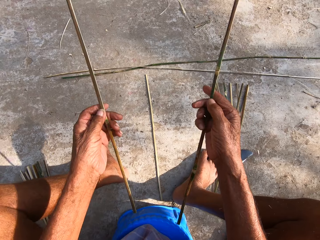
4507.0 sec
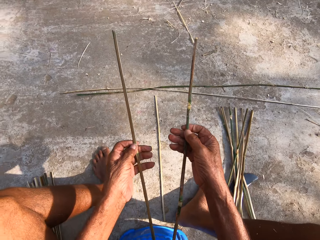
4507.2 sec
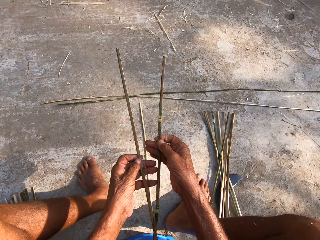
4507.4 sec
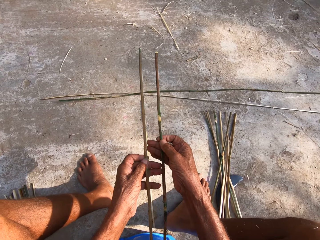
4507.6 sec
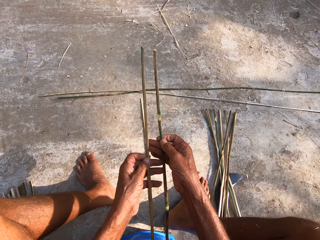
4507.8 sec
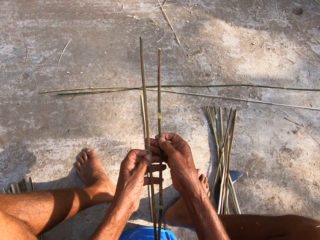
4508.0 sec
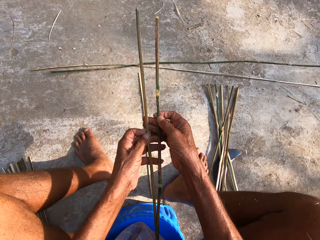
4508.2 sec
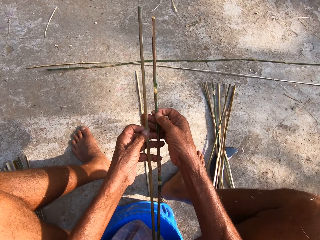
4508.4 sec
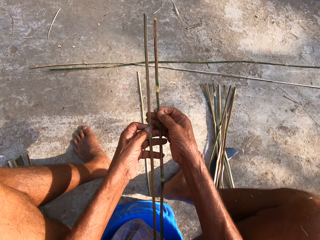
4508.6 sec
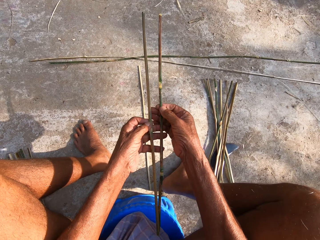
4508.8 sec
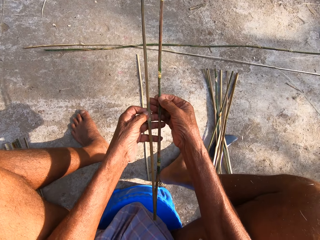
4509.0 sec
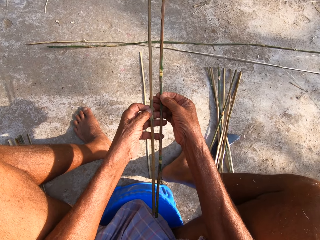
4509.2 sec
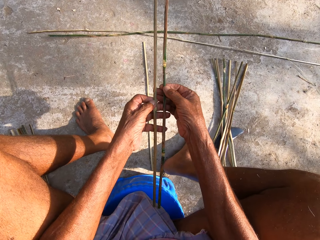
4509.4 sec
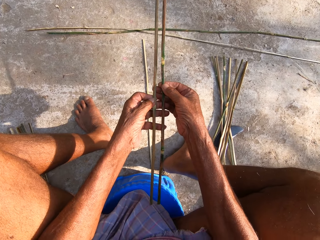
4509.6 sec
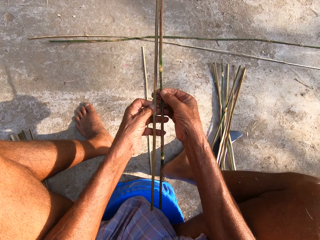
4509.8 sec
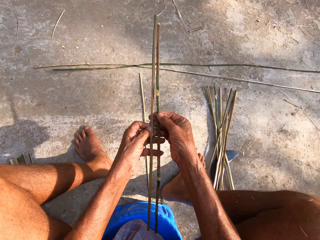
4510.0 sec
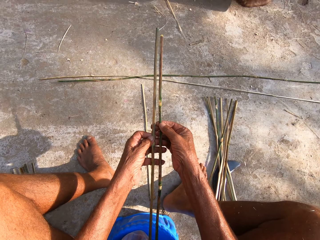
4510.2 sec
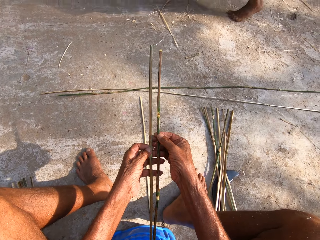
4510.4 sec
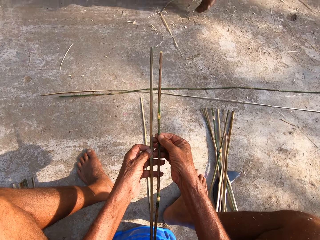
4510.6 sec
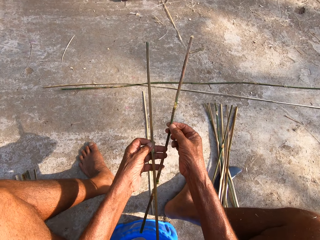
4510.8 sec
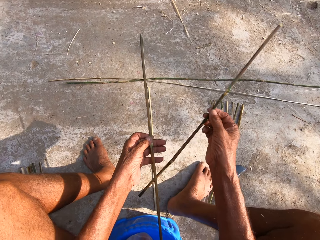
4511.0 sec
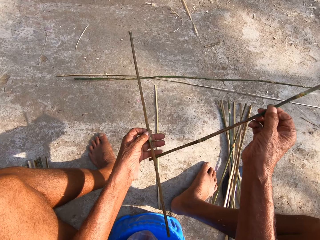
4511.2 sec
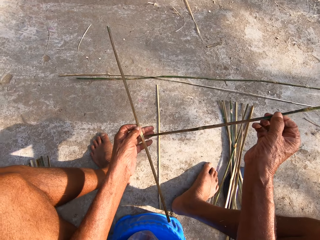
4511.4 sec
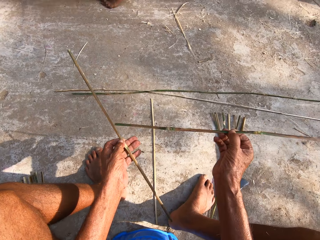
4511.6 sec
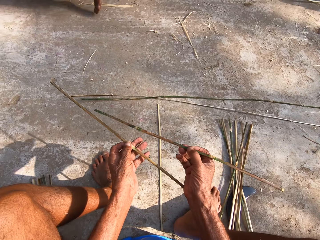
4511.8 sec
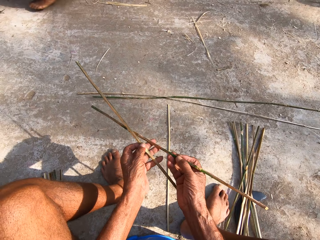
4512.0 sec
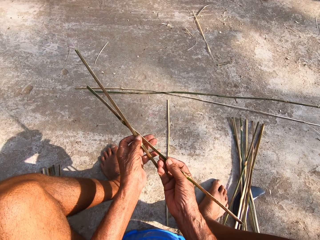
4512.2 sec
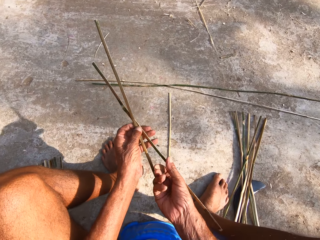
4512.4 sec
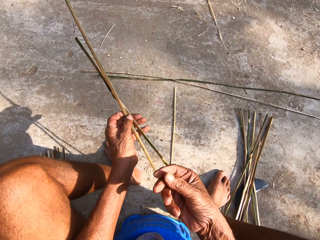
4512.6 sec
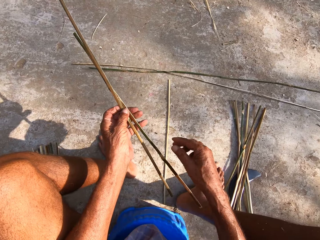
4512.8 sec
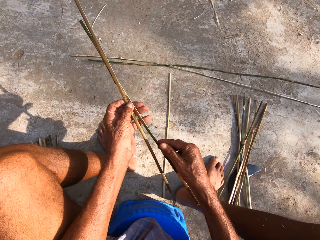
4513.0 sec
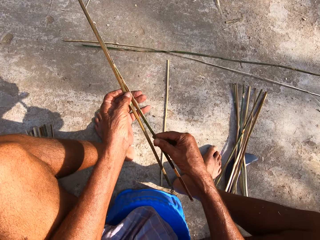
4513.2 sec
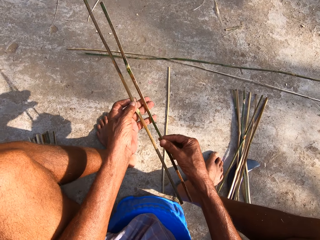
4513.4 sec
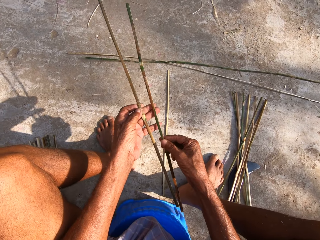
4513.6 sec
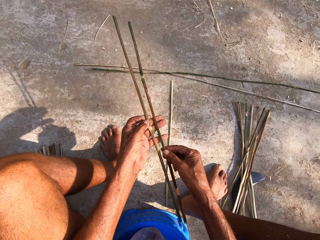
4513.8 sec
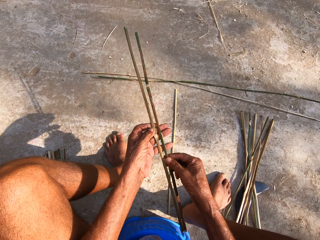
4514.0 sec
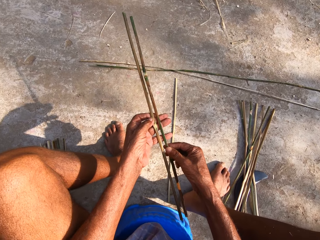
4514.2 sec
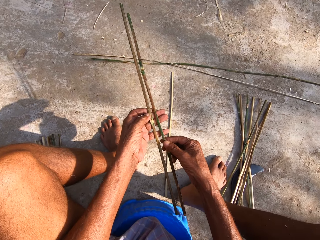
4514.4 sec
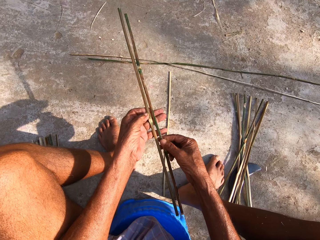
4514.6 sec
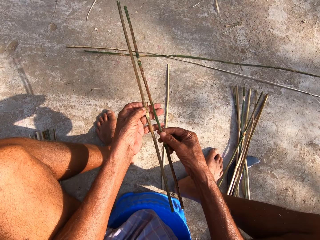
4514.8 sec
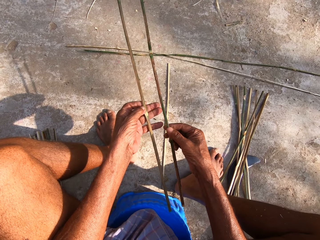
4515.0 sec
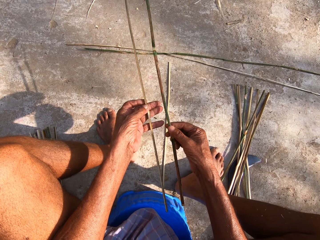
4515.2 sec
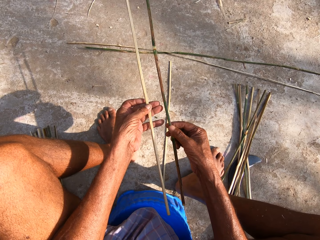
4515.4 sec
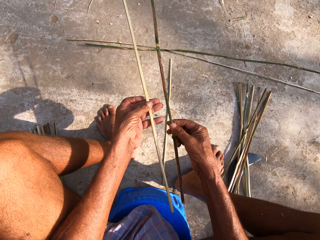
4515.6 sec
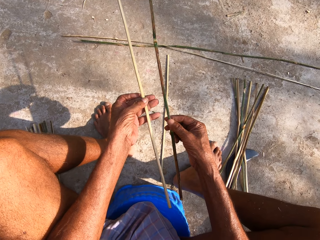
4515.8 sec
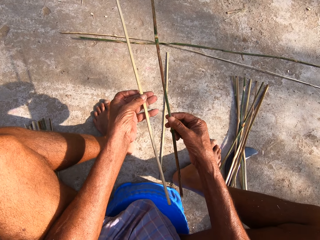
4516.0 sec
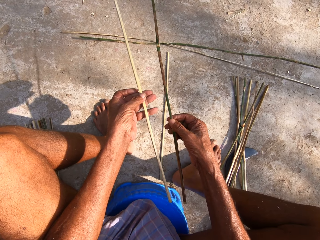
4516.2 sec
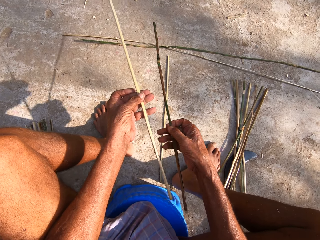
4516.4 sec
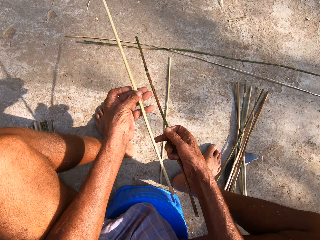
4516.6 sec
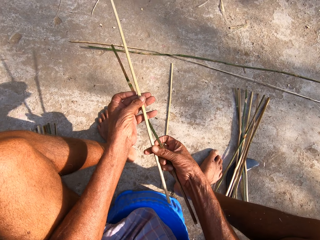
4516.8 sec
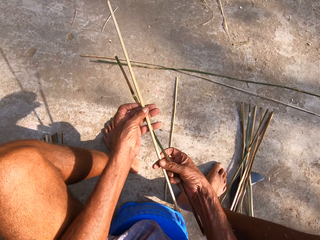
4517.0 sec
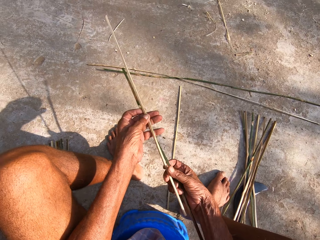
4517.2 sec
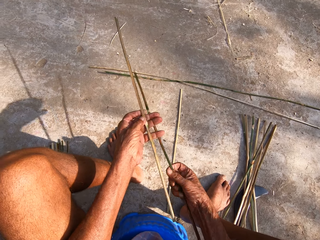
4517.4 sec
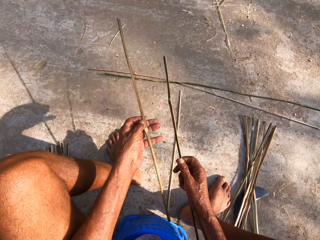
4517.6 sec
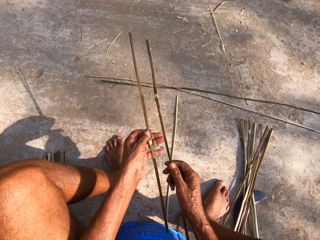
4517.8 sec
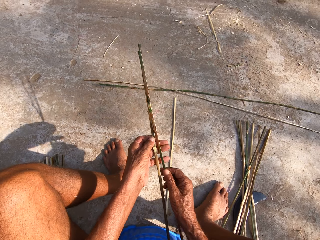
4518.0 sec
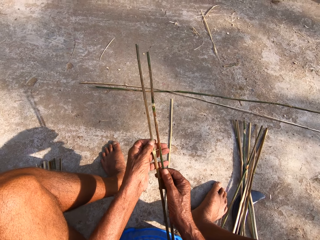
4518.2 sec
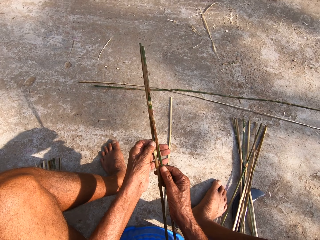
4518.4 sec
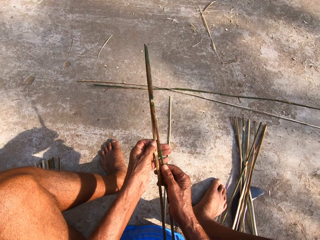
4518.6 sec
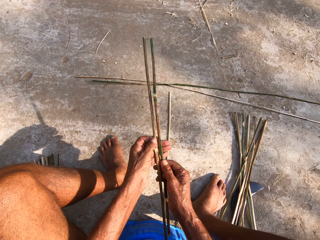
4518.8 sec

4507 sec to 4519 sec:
The camera wearer arranges the sticks.

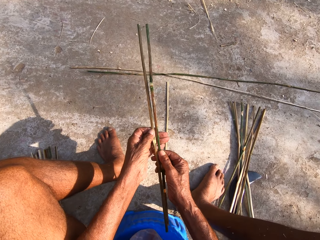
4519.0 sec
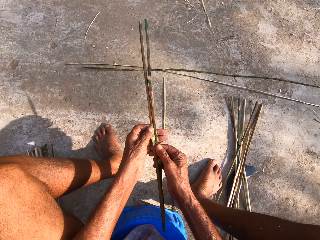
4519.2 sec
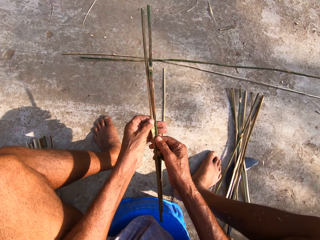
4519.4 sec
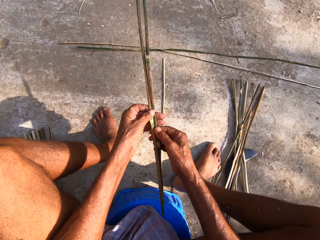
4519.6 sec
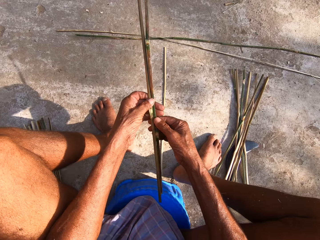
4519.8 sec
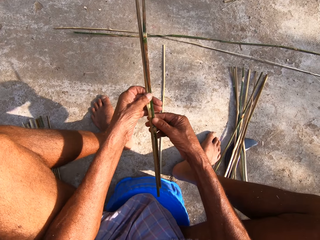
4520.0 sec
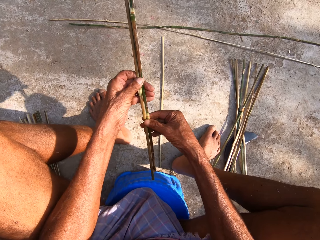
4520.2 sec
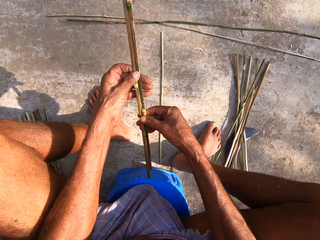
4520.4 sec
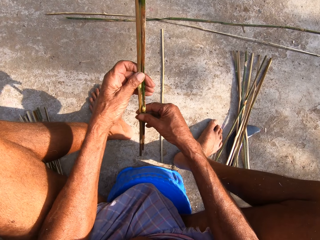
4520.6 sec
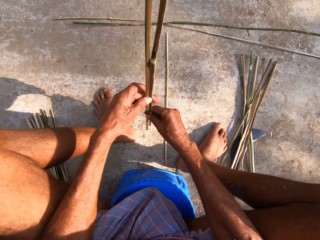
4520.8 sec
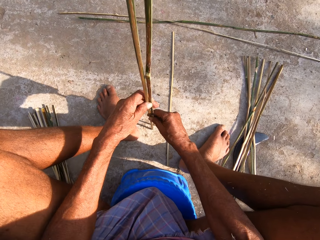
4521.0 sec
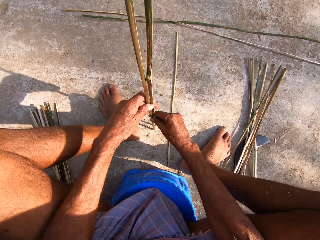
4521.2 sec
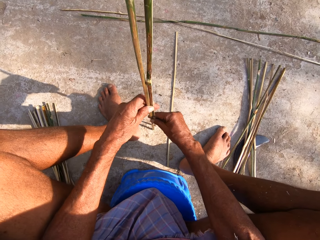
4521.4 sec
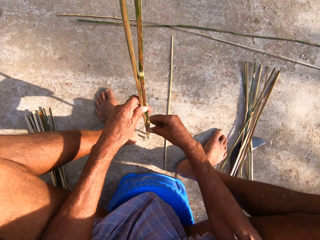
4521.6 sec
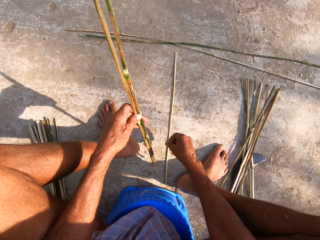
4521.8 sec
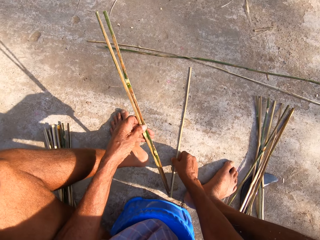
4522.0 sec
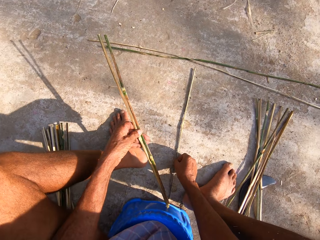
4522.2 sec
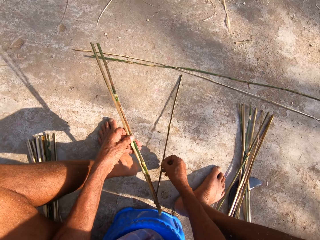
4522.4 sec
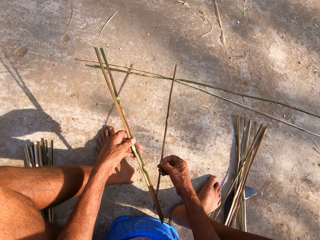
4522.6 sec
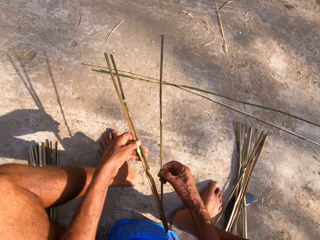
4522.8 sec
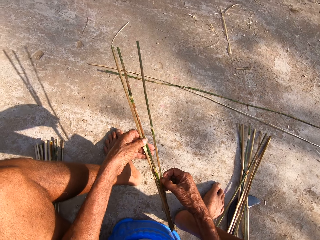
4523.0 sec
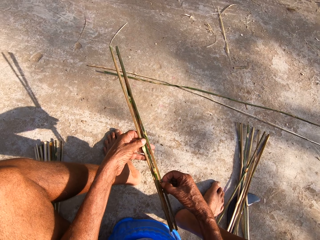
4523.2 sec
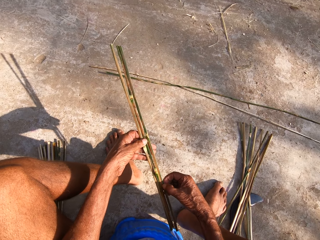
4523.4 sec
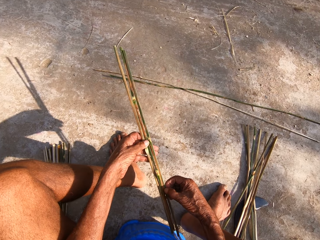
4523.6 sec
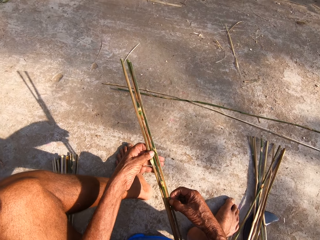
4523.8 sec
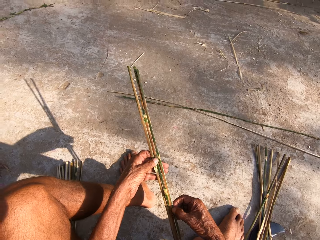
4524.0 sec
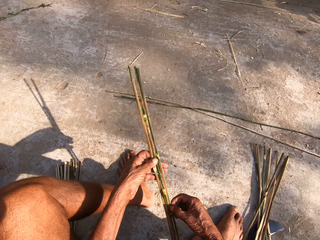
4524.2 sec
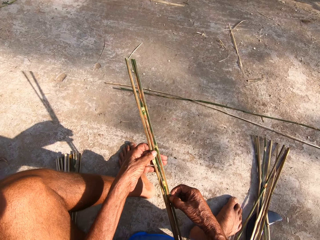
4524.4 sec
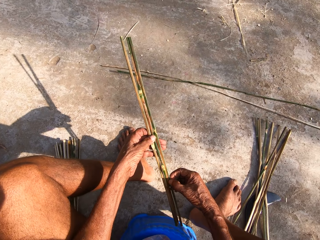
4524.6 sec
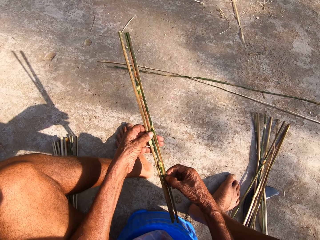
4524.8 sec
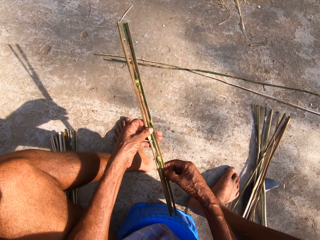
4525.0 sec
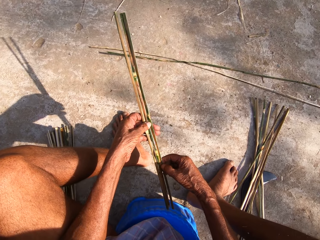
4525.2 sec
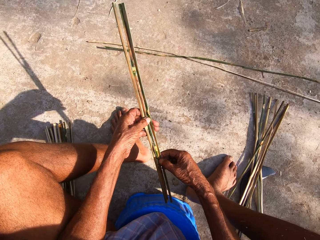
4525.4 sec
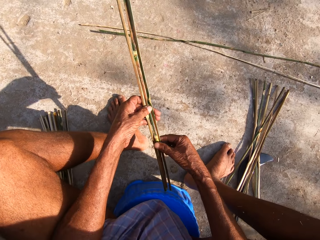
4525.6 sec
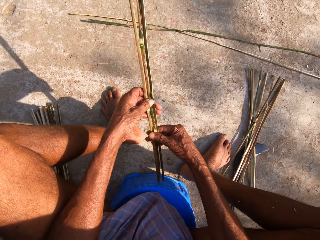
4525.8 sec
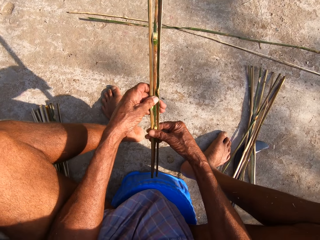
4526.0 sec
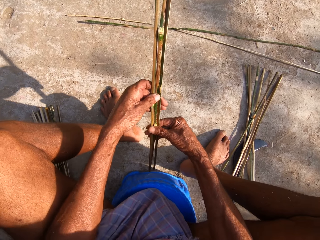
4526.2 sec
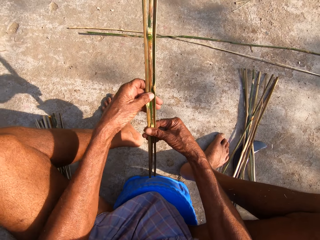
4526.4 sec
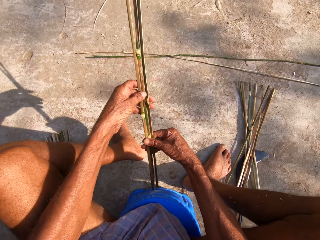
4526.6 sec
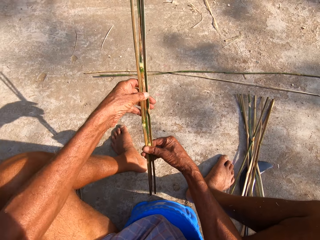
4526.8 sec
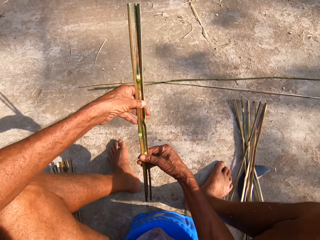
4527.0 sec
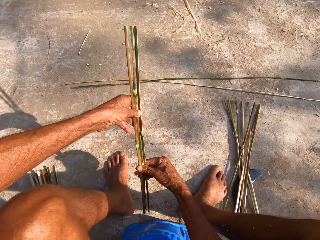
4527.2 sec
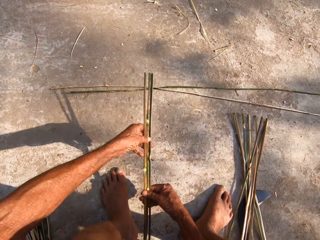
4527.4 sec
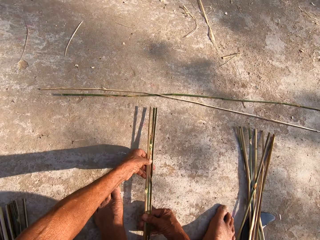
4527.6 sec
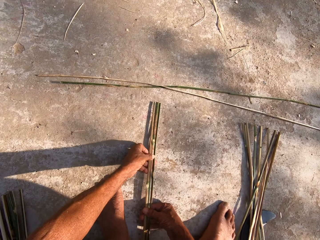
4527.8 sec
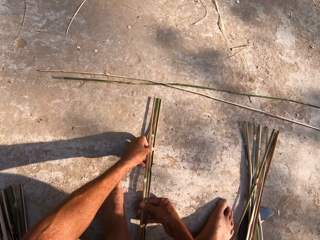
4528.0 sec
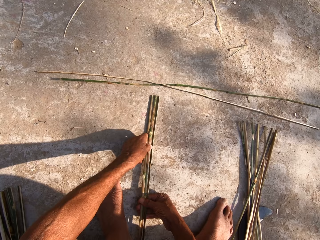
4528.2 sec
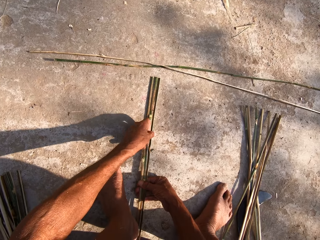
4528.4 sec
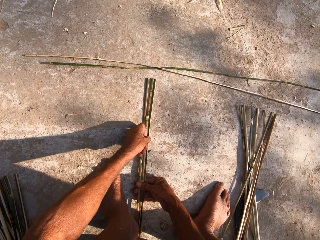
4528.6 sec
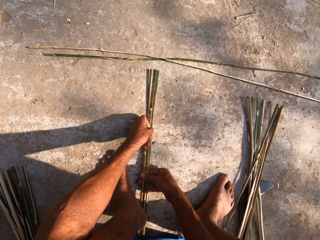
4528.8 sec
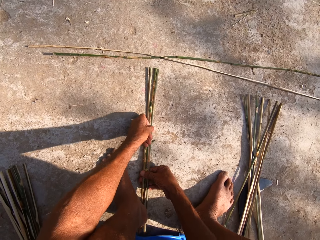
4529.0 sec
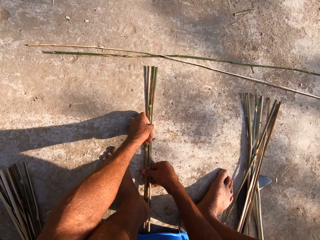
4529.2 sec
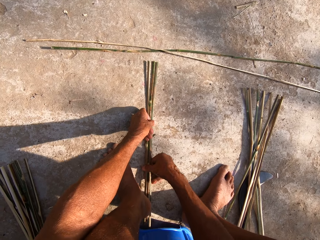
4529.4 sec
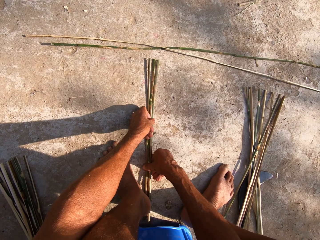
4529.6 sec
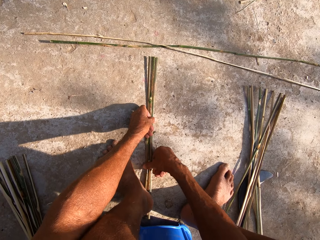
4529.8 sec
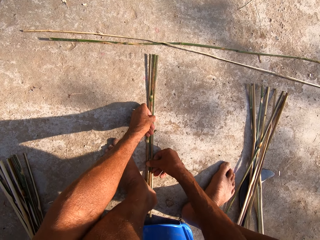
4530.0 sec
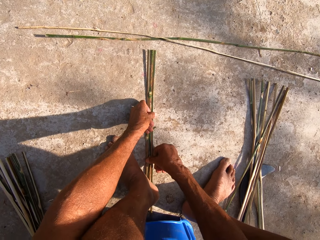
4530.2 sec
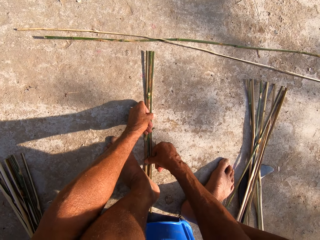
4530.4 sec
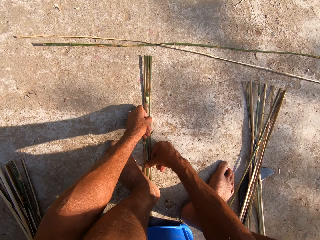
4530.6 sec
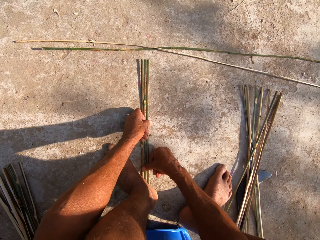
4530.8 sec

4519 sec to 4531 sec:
The camera wearer holds the bamboo strips with his left hand. He picks up the bamboo strips from the floor with his right hand. He arranges the sticks. He places the bamboo strips on the floor with both hands.
